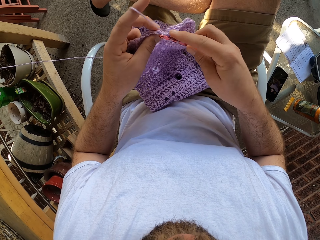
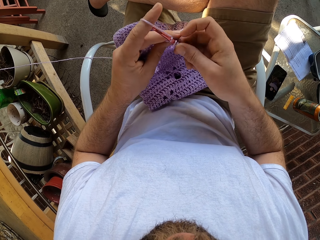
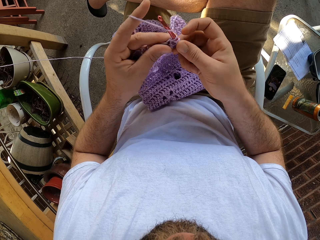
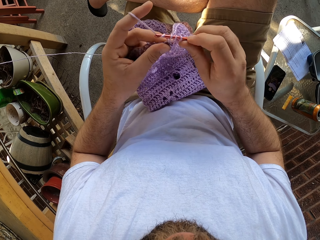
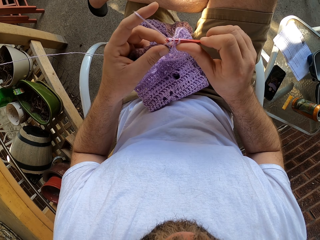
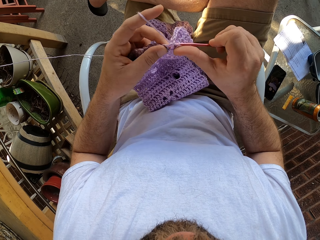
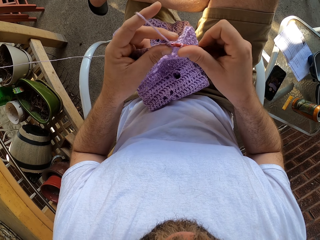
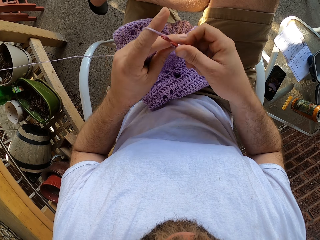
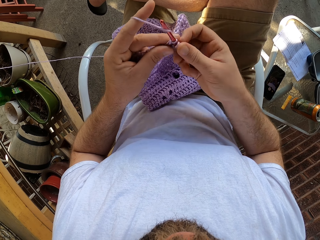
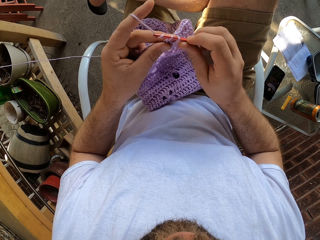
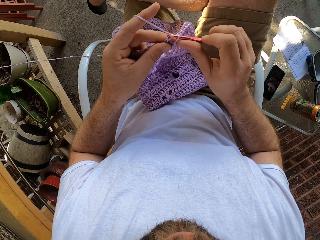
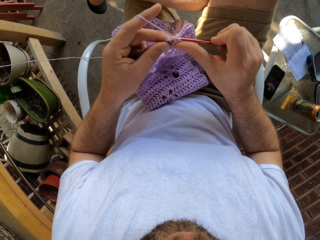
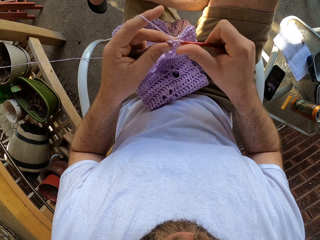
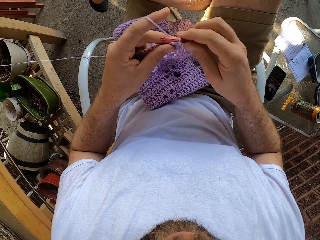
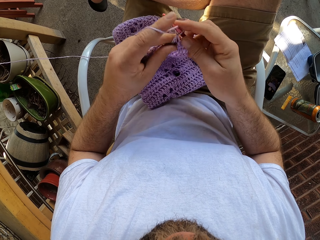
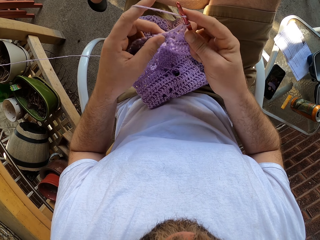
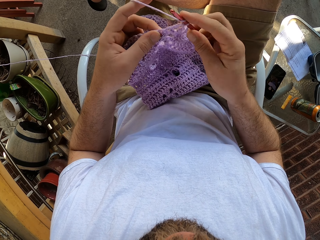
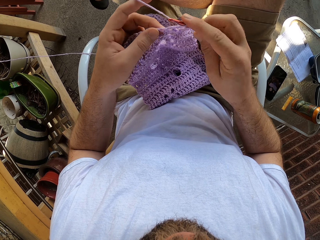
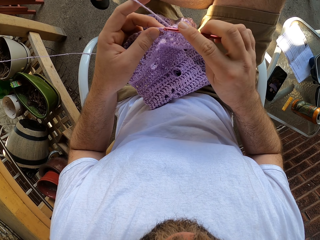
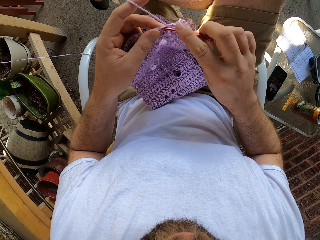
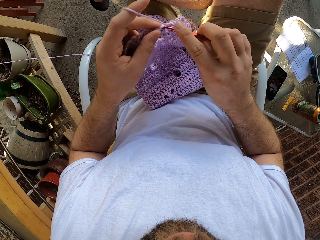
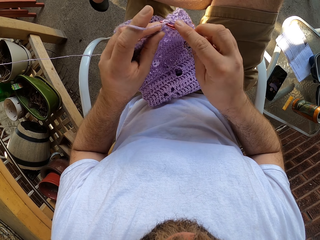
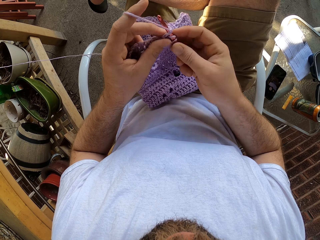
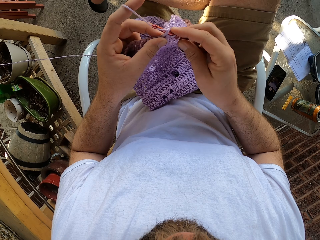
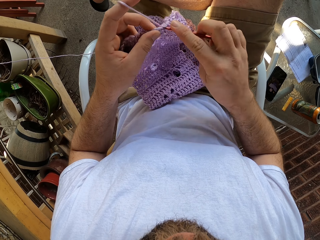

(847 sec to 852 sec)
The camera wearer crochets the cloth.

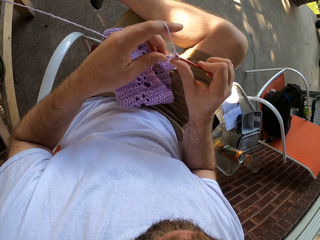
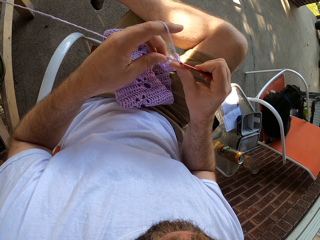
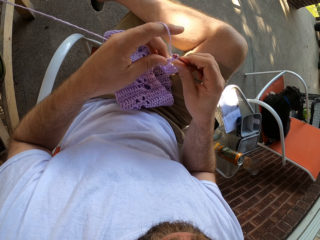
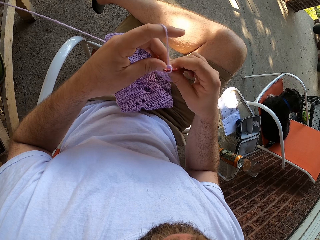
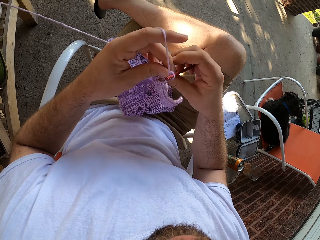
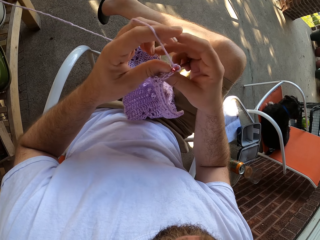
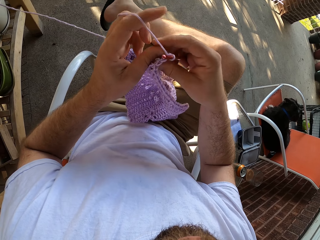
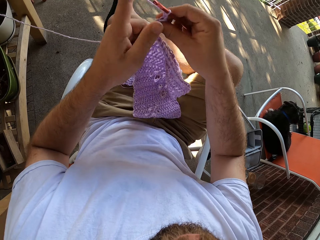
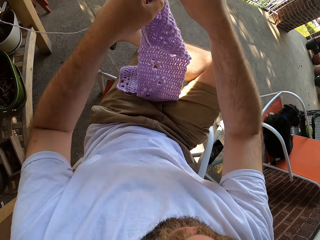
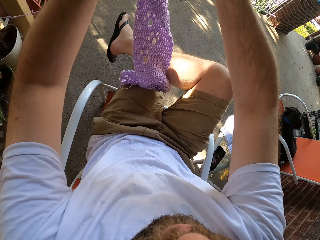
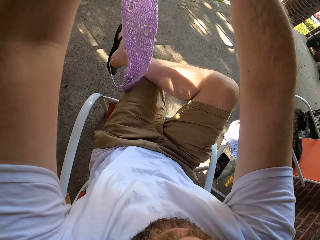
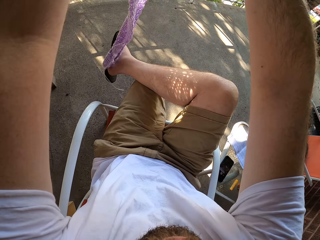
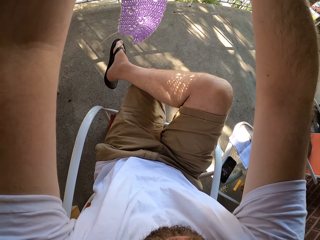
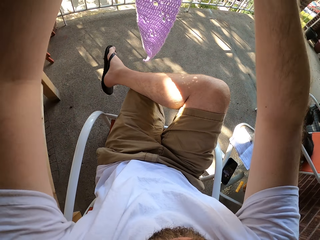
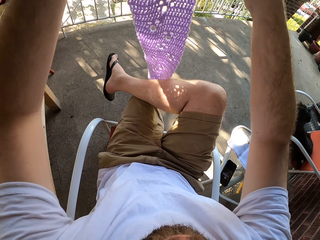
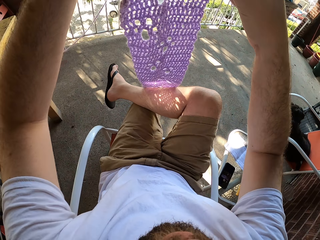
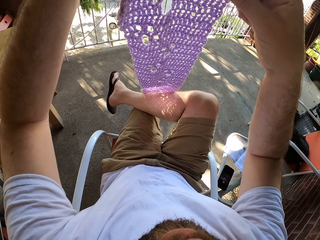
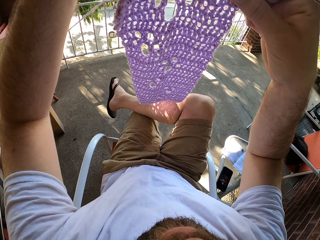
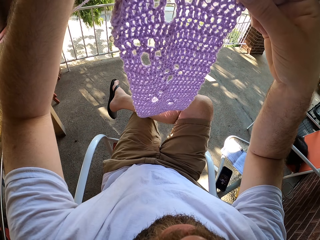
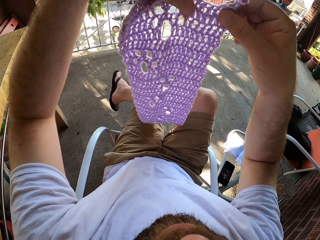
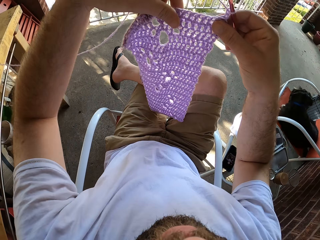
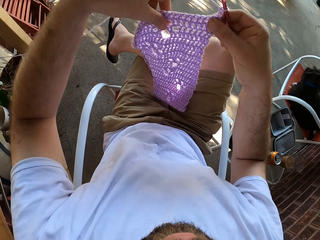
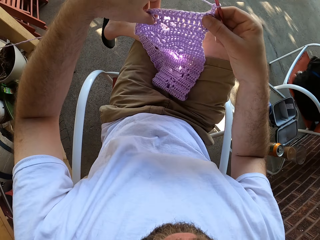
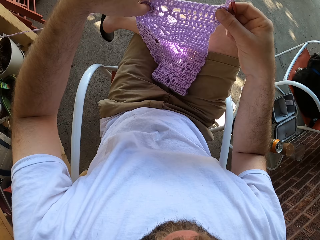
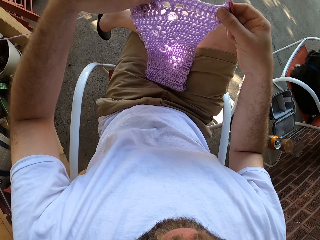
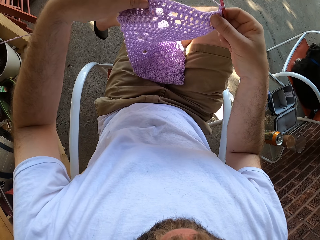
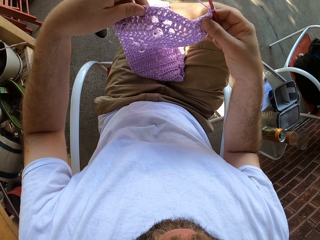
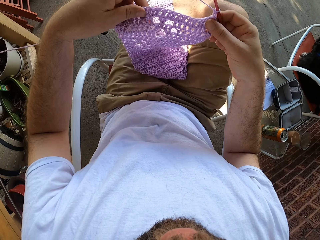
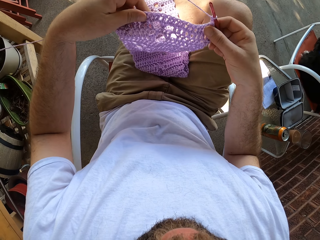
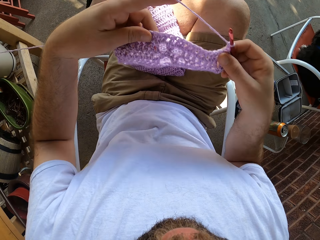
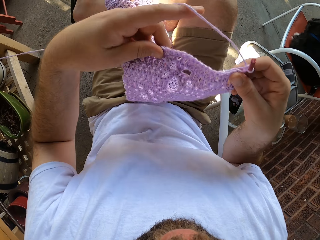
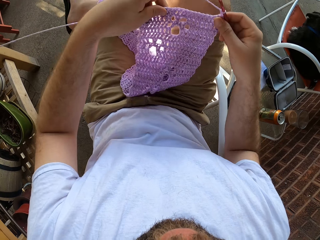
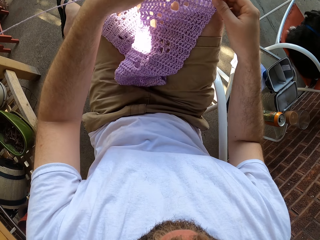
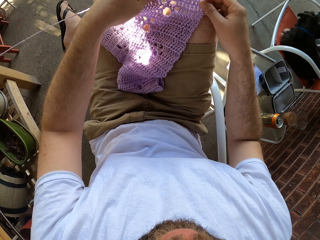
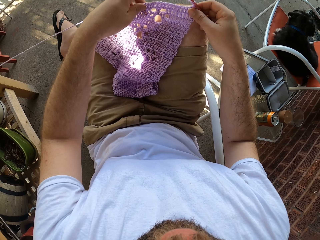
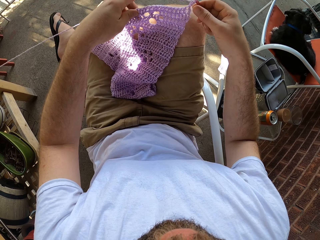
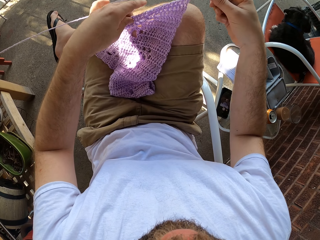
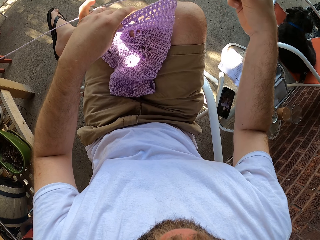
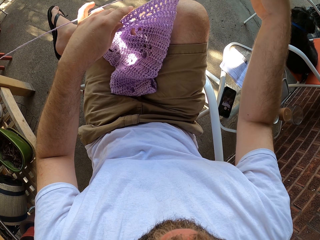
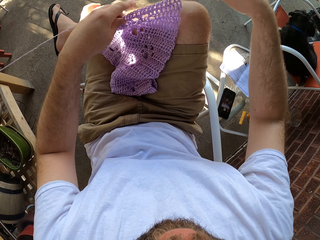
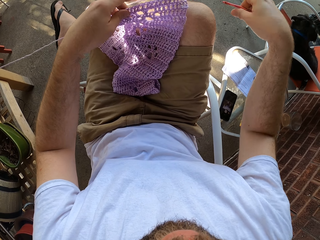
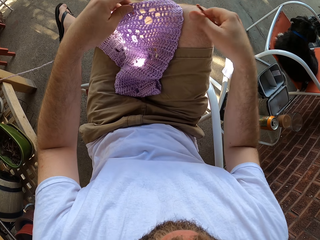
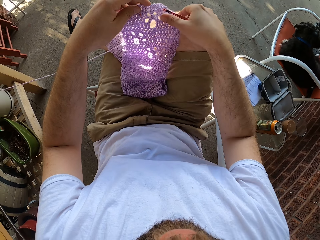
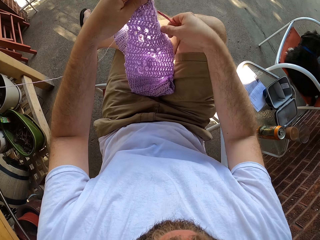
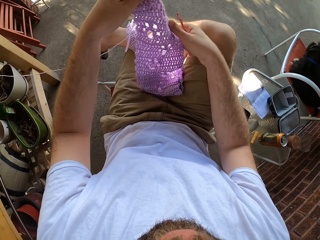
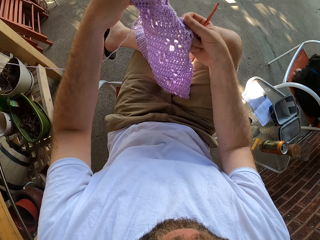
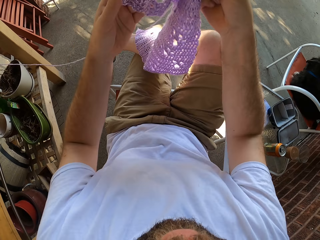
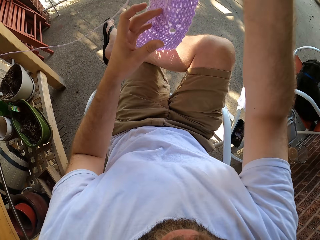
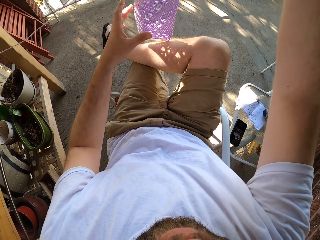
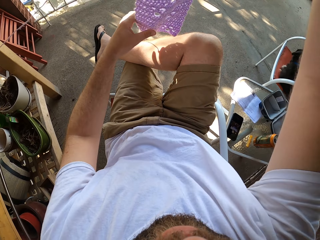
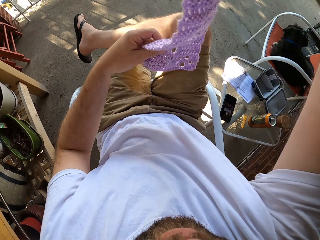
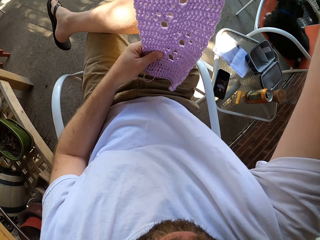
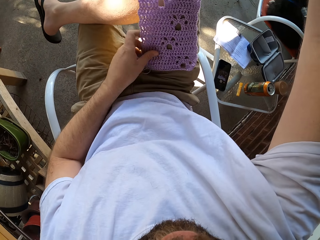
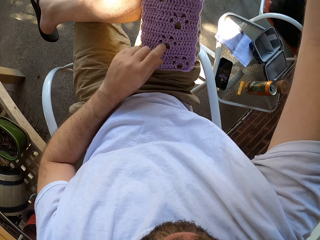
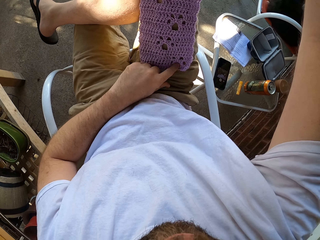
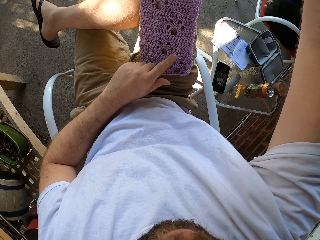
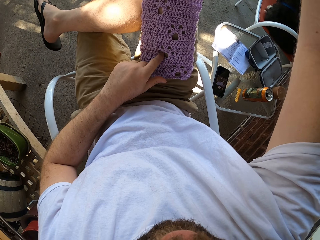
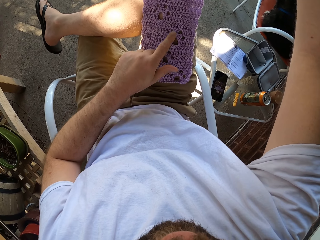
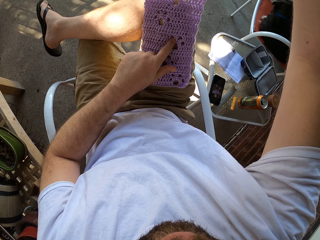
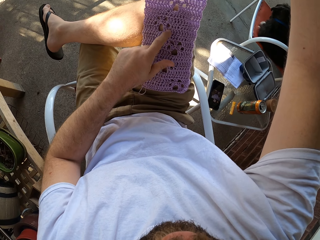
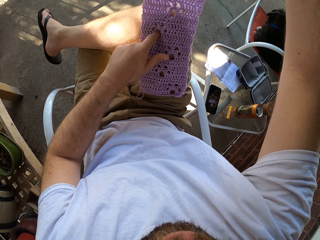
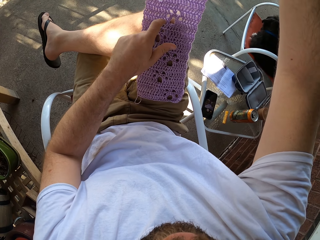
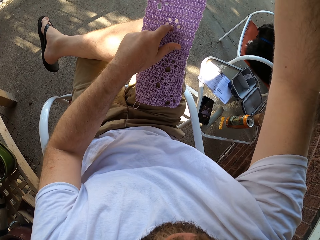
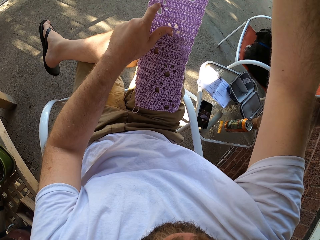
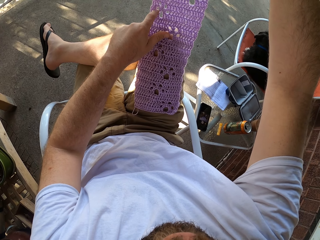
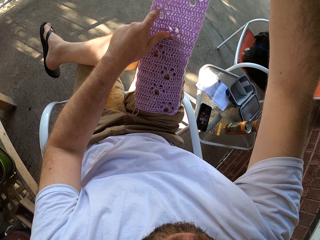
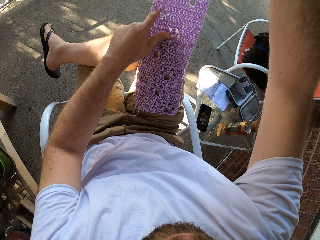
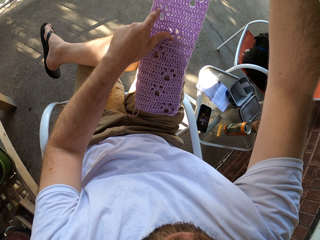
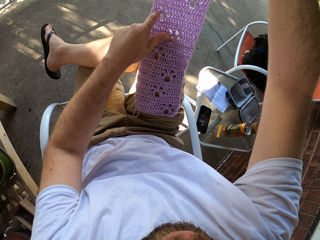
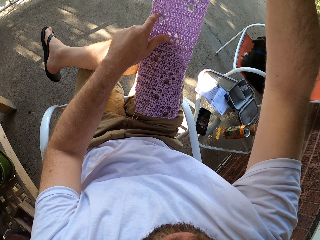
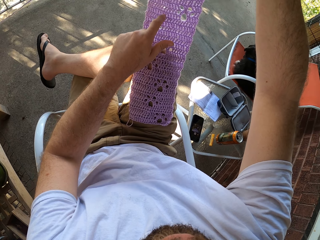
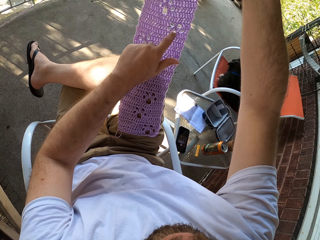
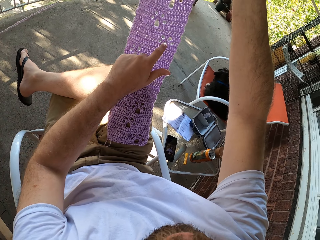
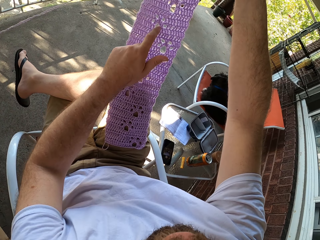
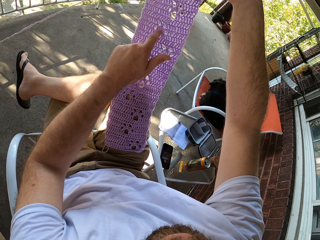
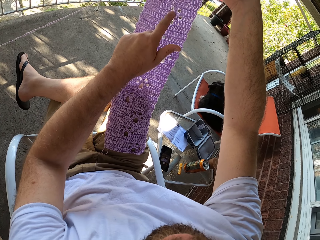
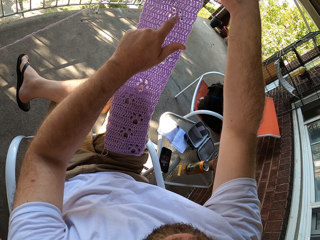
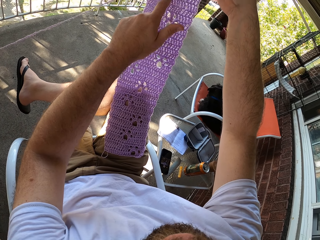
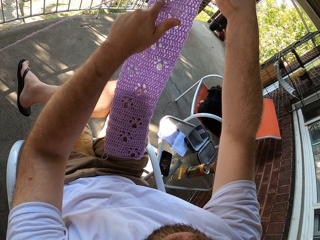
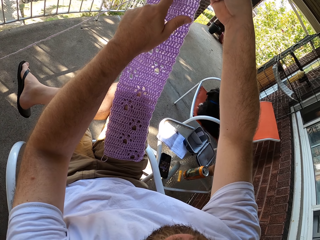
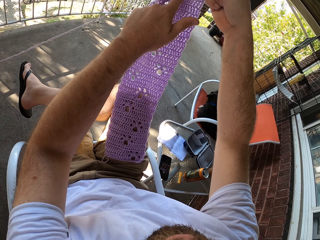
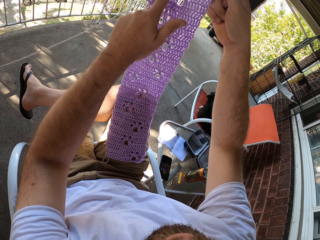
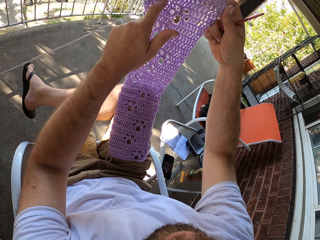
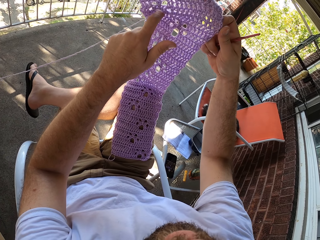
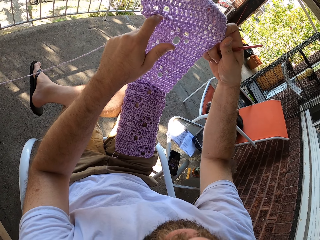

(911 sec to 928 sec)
The camera wearer adjusts the yarn in his hands. He holds up the cloth. He puts the cloth on his lap. He holds up the cloth. He counts the holes in the yarn with his left hand.
